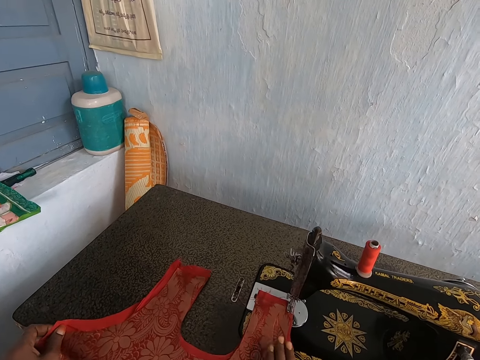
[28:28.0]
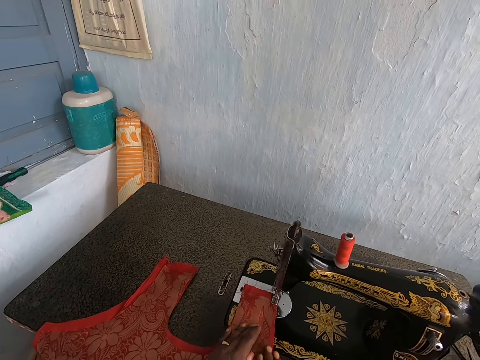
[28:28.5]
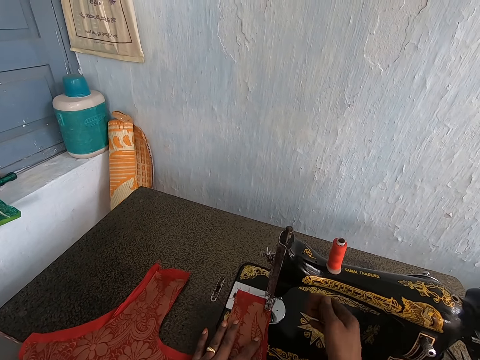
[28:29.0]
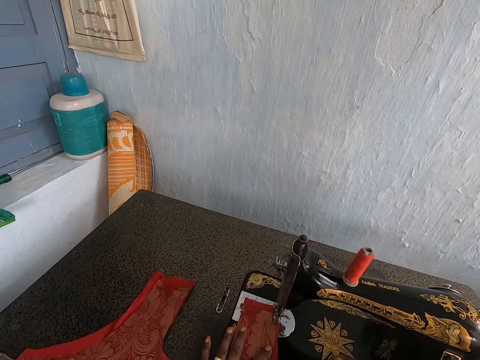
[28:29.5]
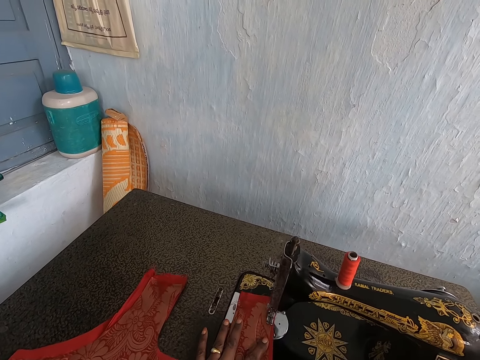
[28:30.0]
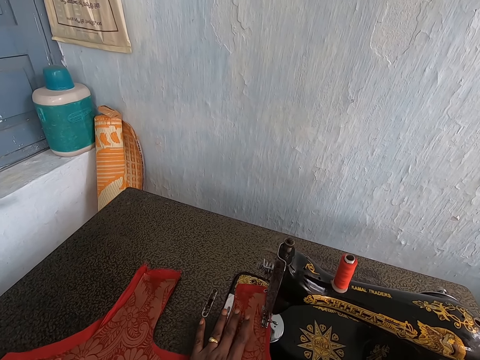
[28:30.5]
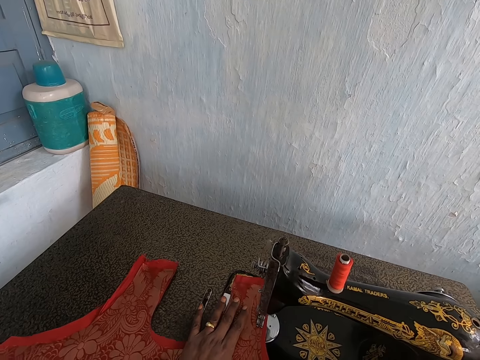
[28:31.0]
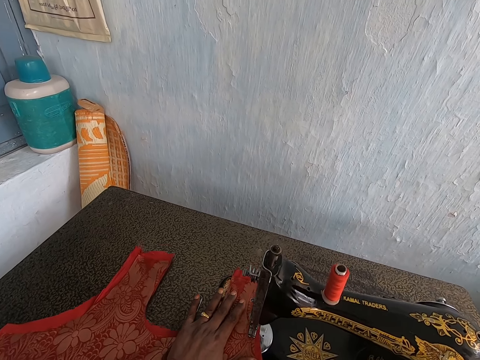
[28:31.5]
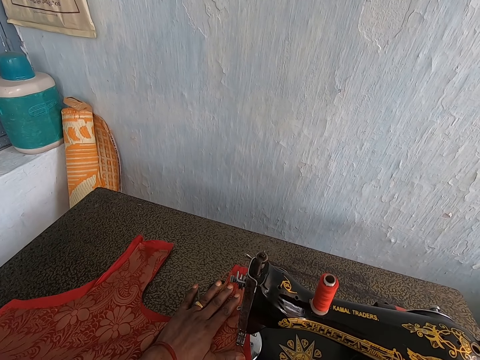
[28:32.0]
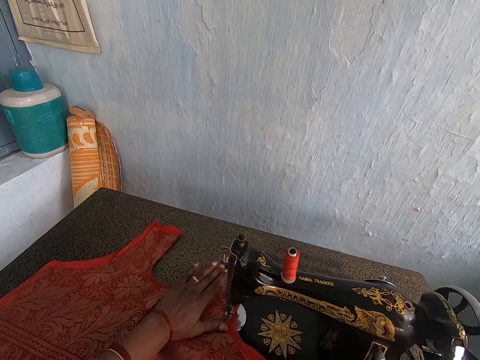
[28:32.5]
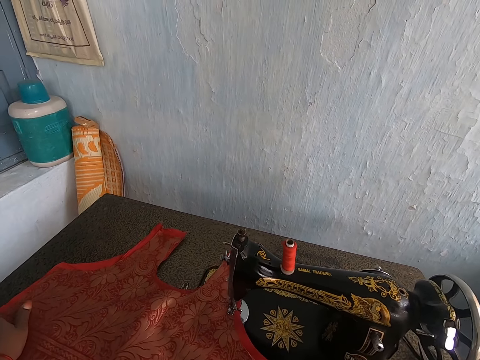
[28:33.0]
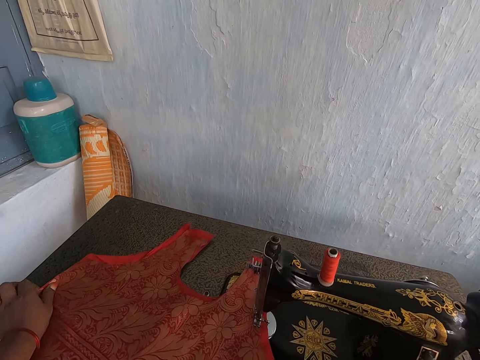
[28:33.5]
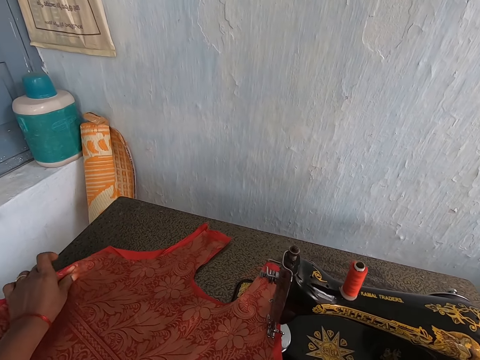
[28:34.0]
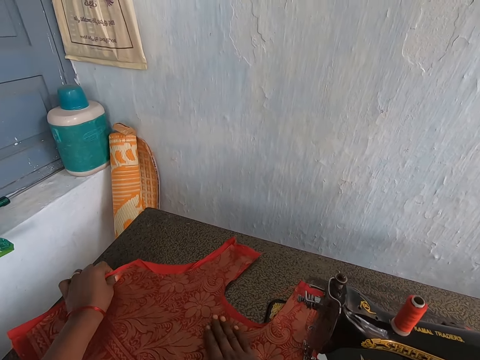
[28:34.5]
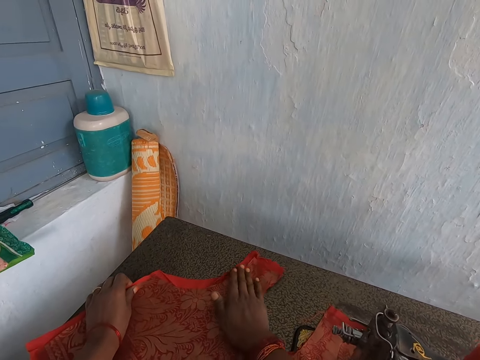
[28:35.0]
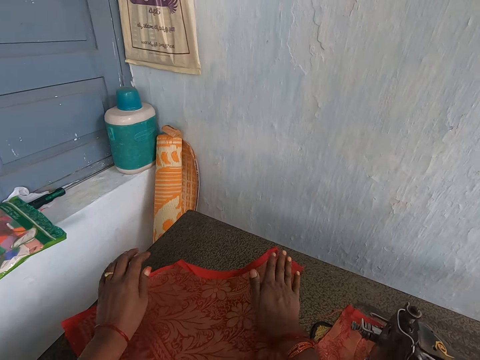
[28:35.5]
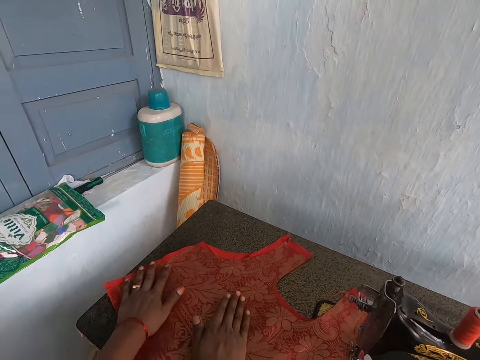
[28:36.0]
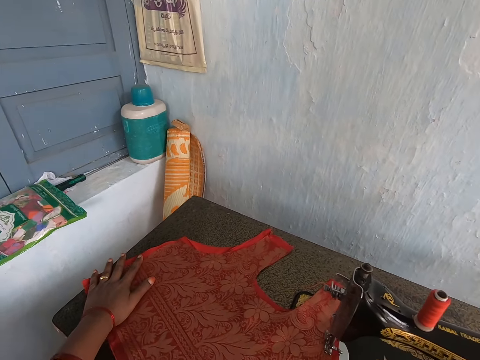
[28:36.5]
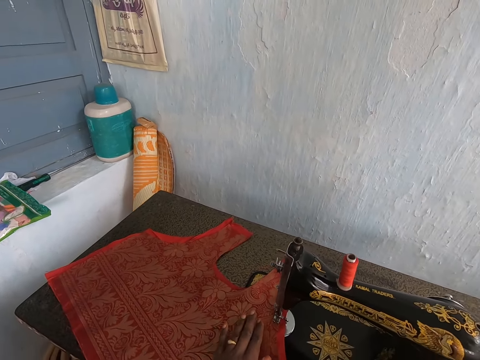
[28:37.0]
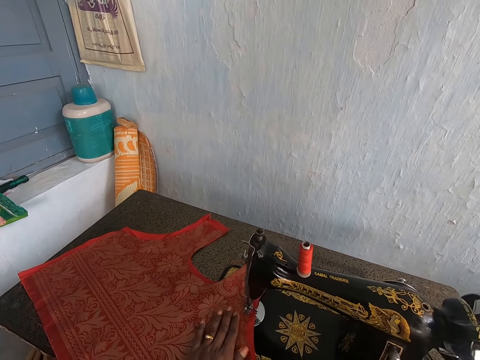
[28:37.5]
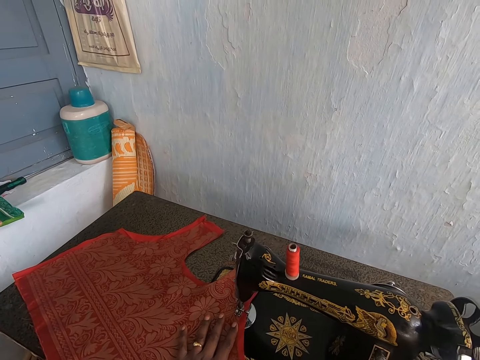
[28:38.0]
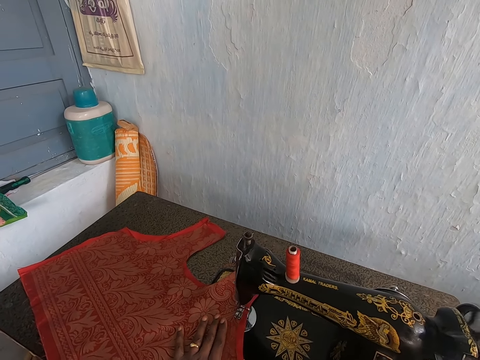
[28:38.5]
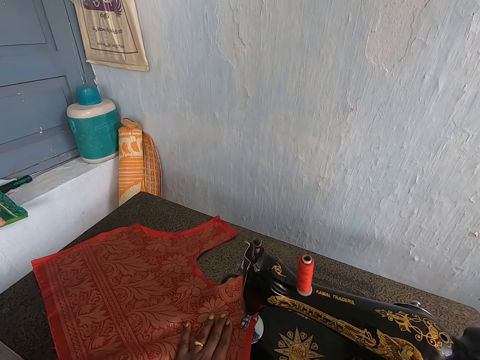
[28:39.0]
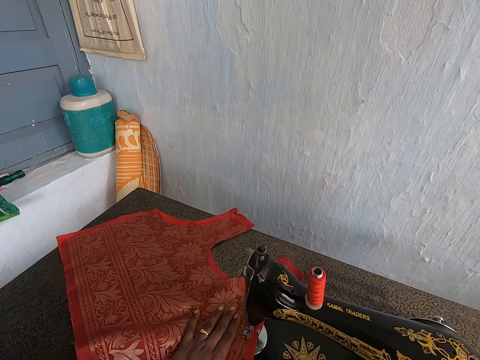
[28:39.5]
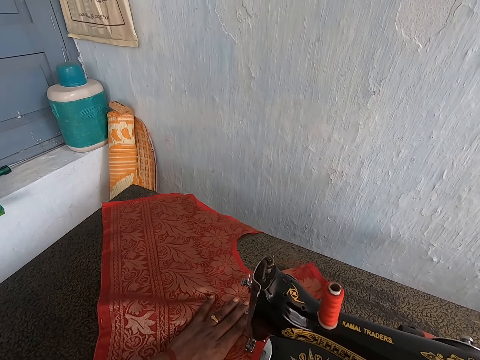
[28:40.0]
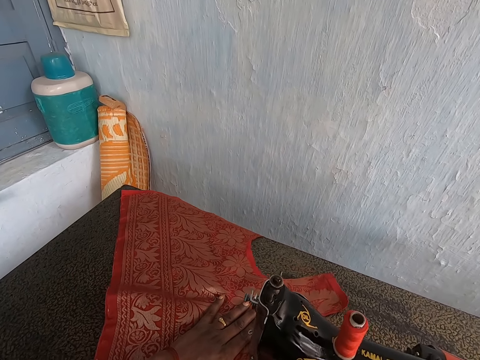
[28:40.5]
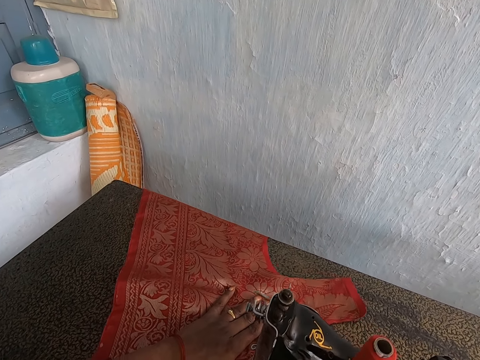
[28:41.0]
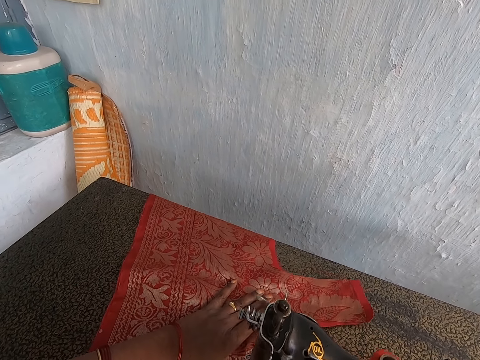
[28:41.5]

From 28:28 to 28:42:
The camera wearer touches the fabric with her hand. She sews the cloth with the sewing machine. She touches the fabric with her hand and sews the fabric with the sewing machine.

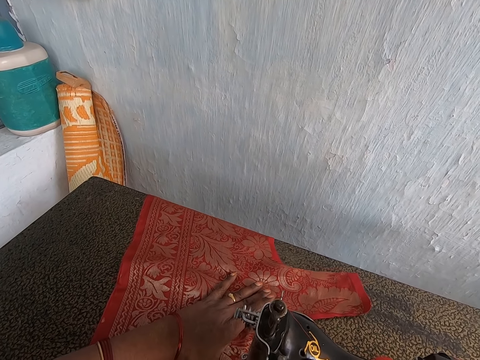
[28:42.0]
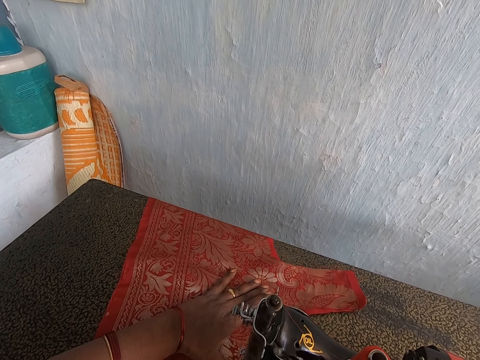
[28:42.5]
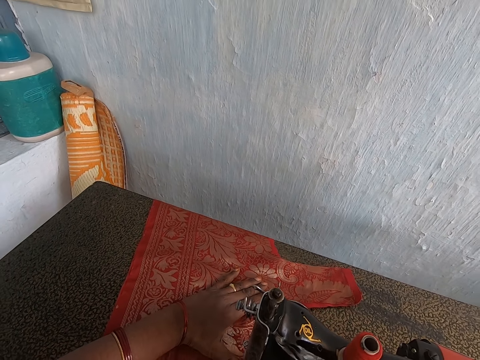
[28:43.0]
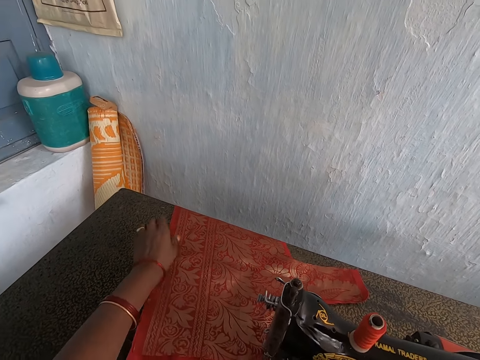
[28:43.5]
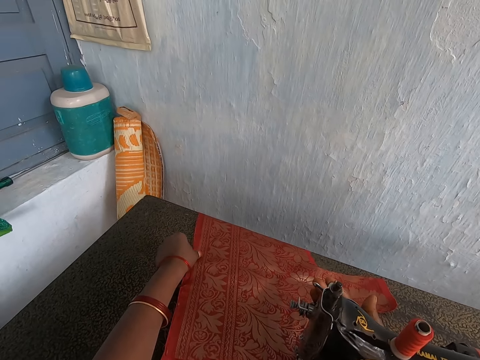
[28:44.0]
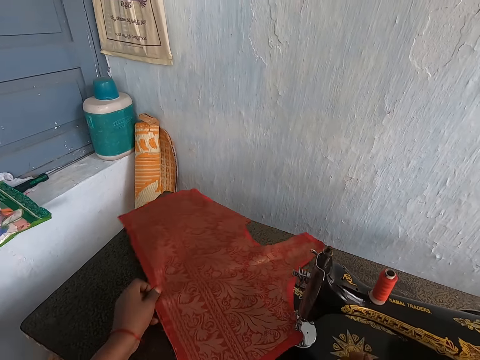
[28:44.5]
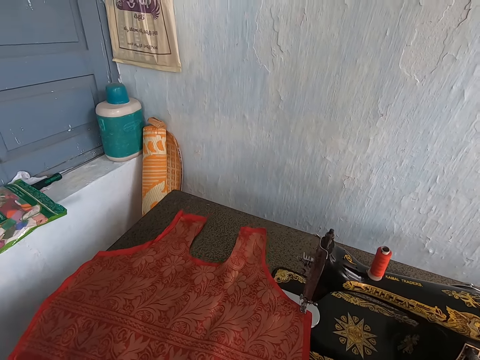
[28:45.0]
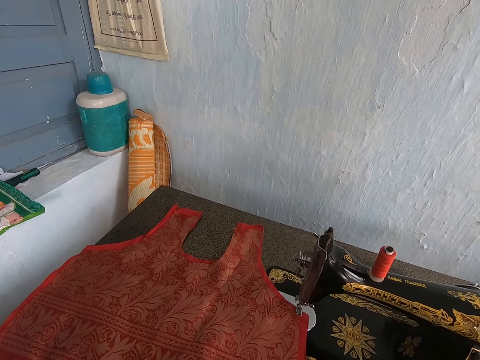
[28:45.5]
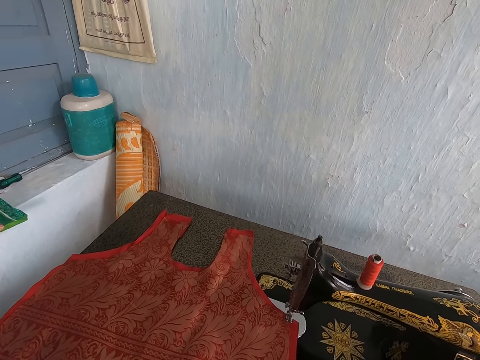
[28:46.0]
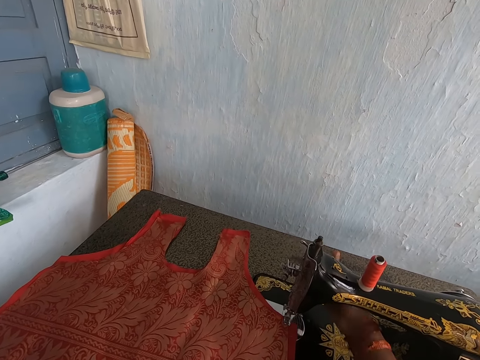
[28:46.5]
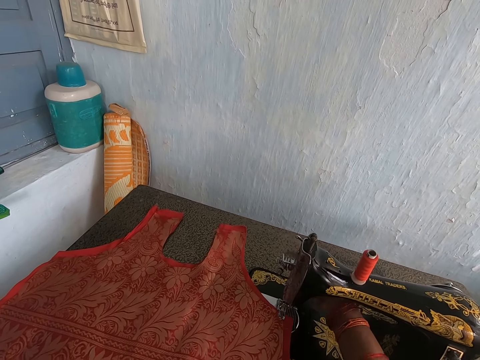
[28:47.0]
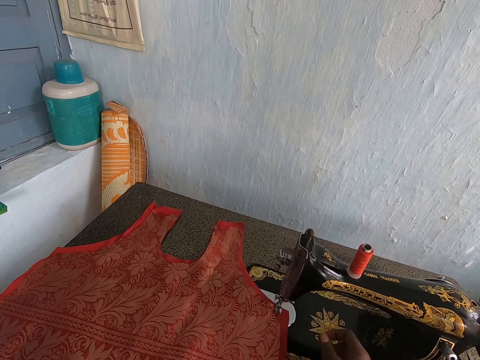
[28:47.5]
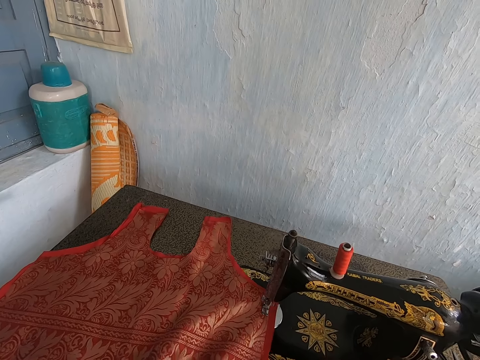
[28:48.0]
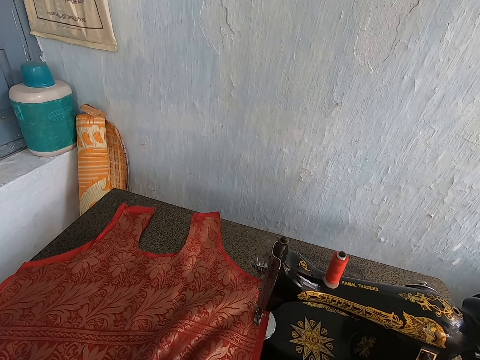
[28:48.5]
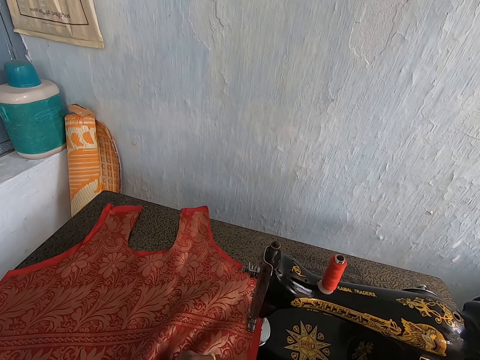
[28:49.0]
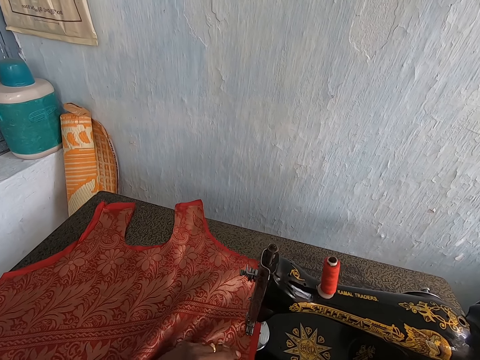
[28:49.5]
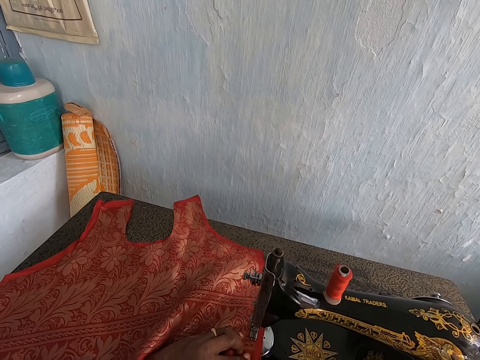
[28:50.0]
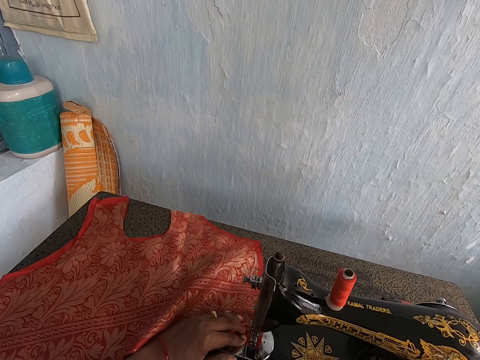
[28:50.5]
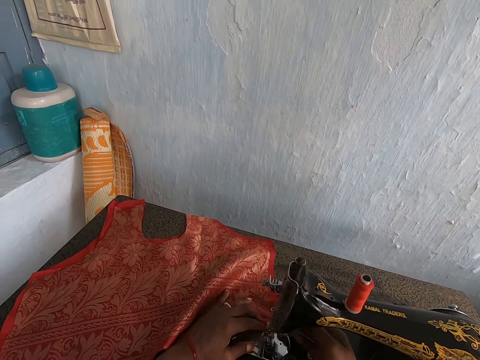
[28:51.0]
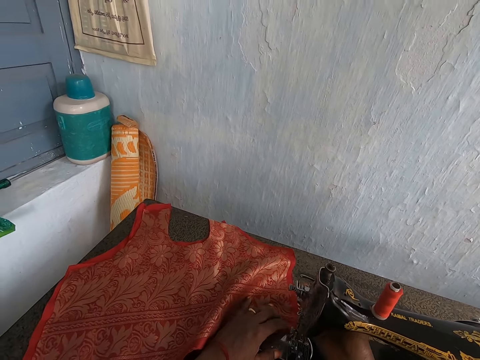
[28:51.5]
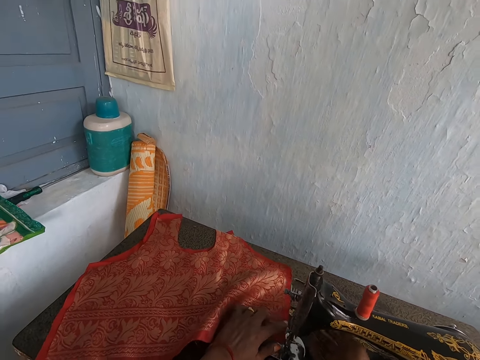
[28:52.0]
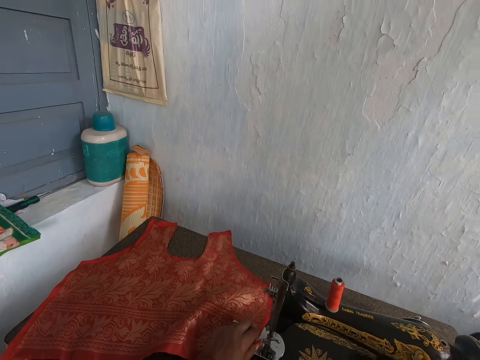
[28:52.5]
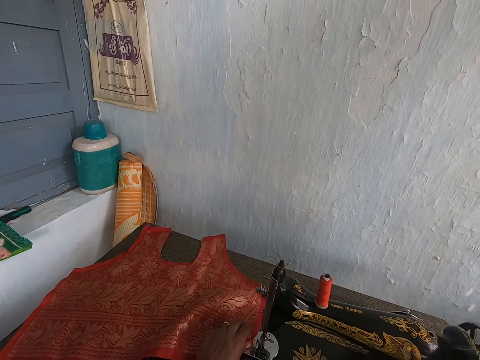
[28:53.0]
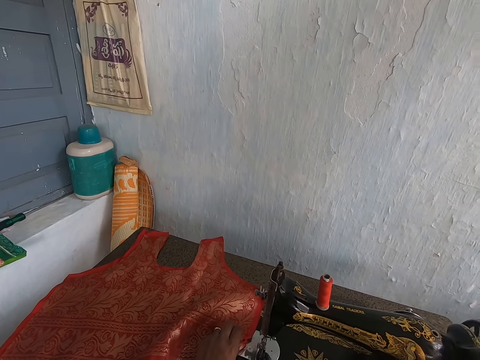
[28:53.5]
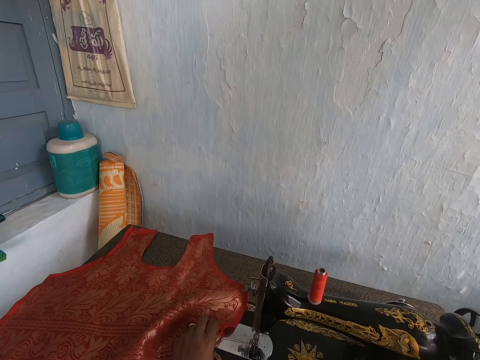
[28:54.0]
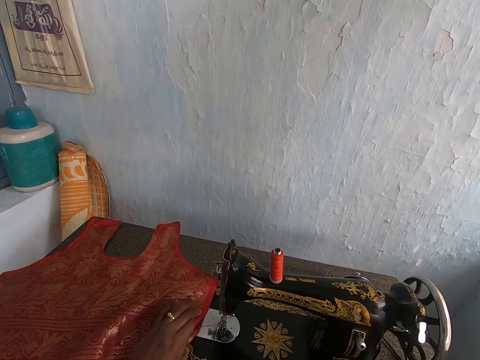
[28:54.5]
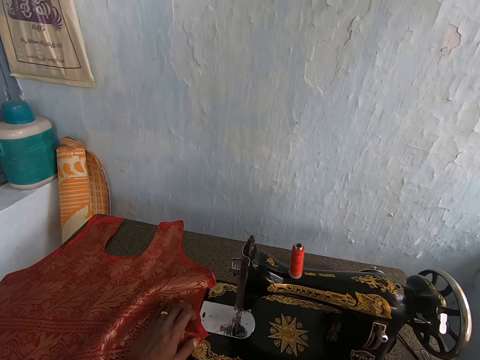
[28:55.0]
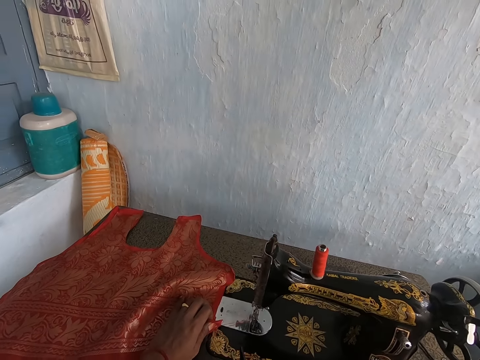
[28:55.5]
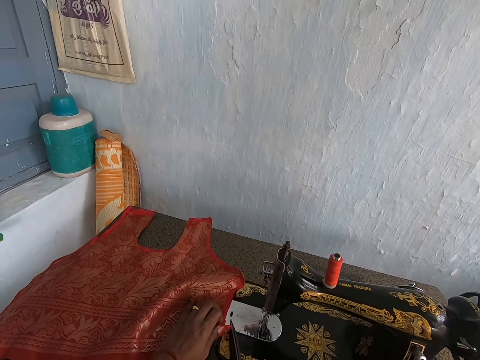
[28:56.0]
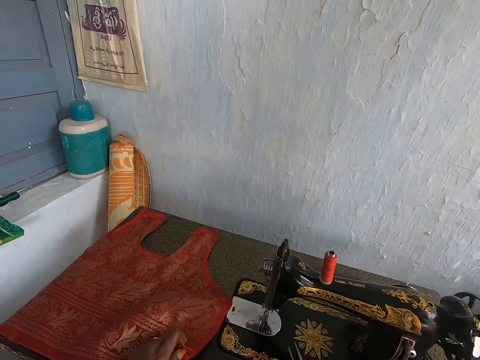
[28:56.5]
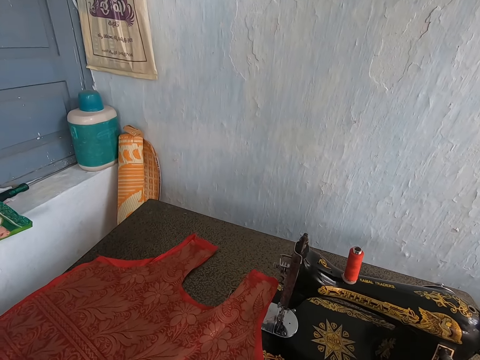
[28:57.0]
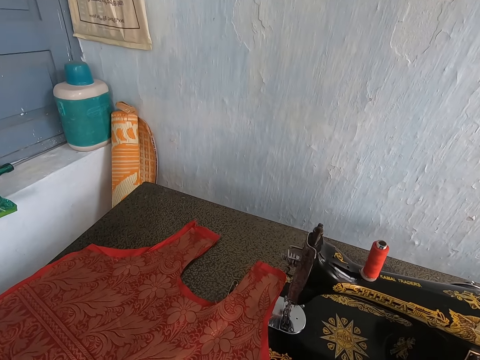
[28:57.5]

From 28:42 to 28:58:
The camera wearer raises the sewing machine foot lever with her right hand and adjusts the cloth on the sewing machine with her hands. She pulls down the machine foot lever with her right hand and sews the cloth with the sewing machine. She raises the machine foot lever with her right hand. She picks the pair of scissors from the machine with her right hand. She cuts off the thread from the cloth with the pair of scissors in her right hand.
